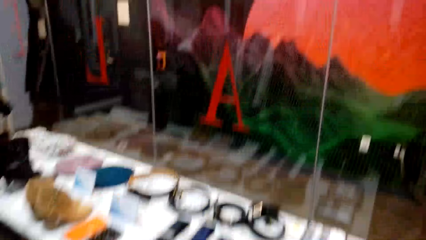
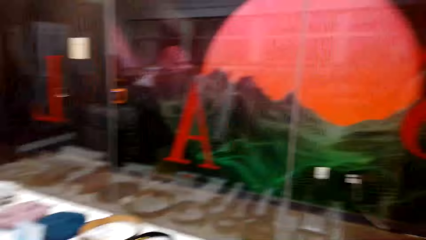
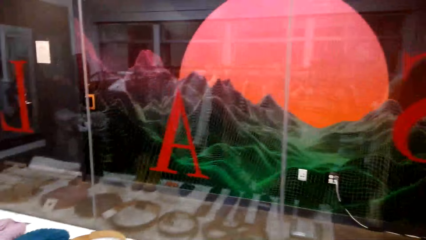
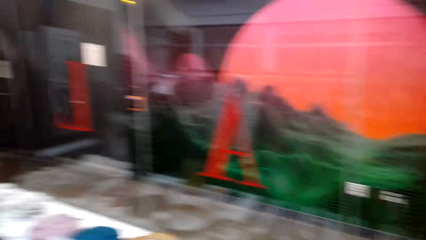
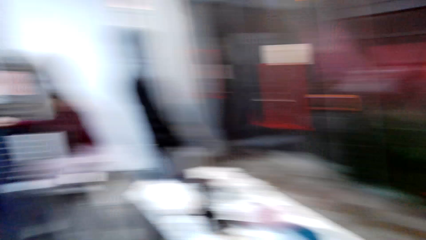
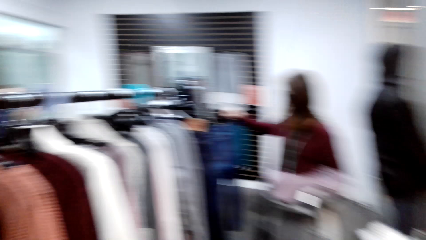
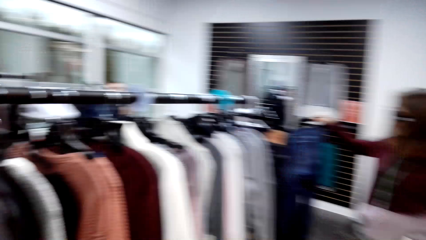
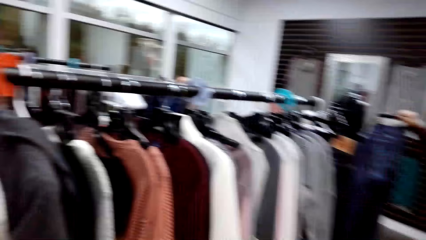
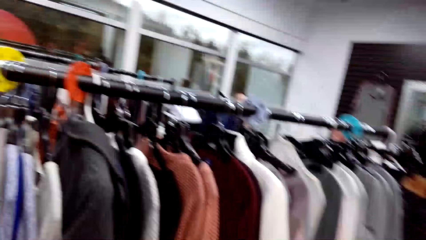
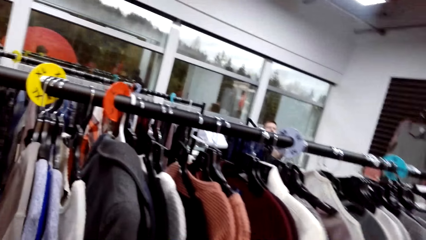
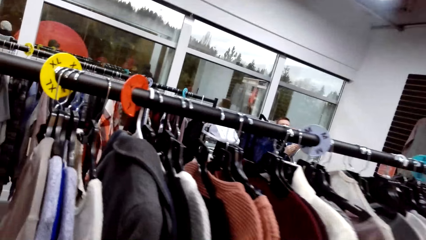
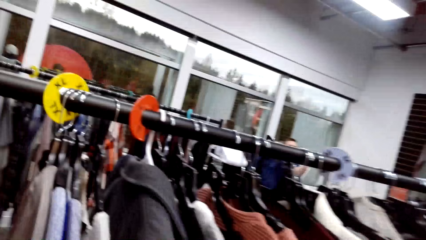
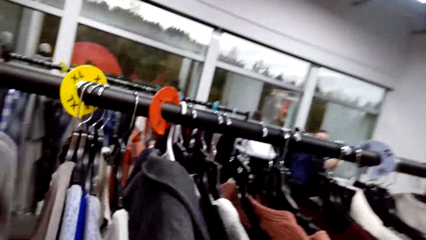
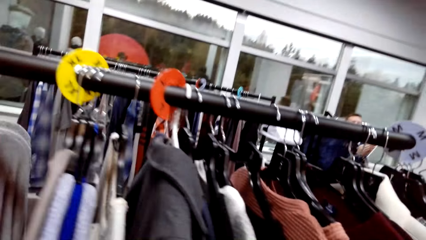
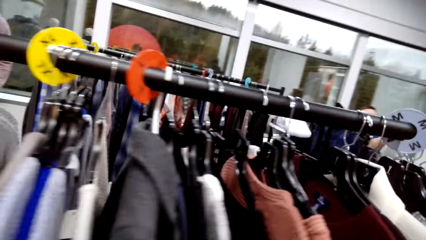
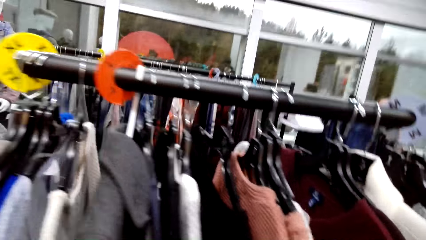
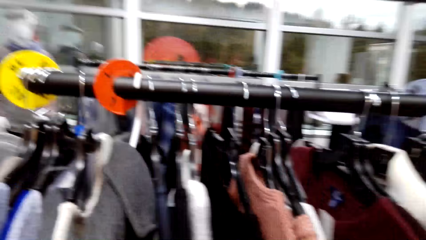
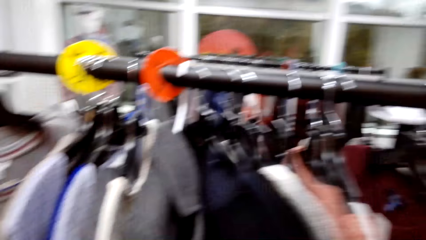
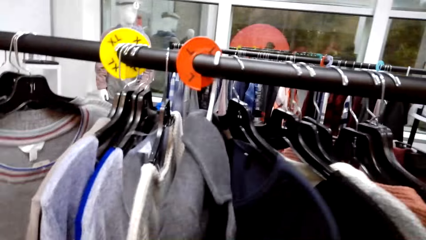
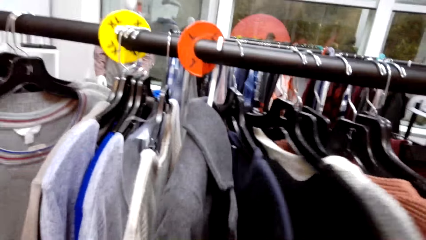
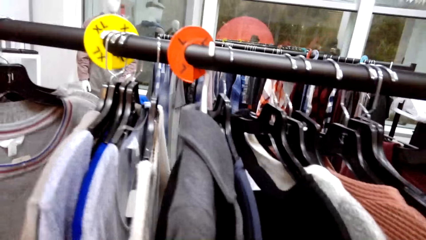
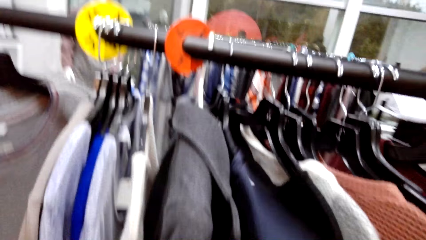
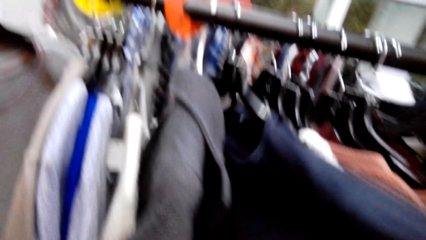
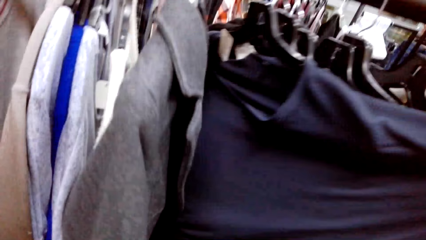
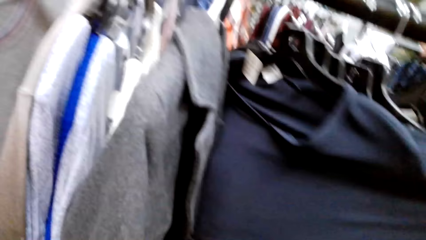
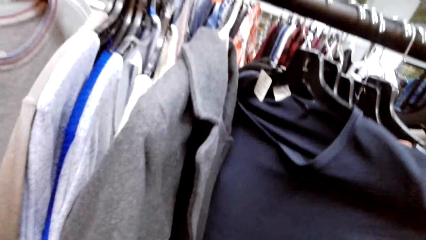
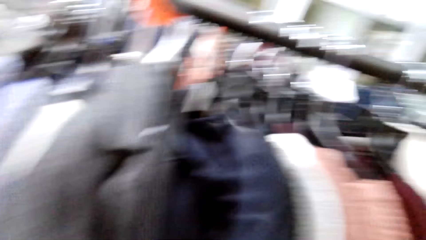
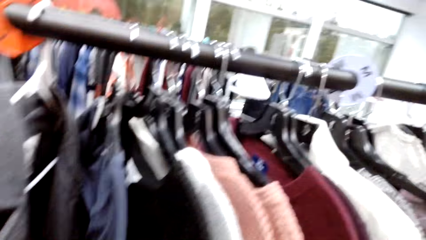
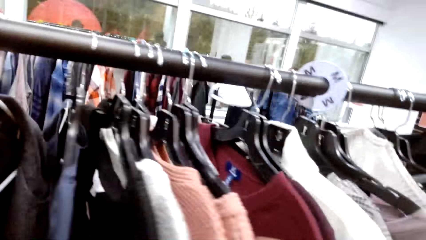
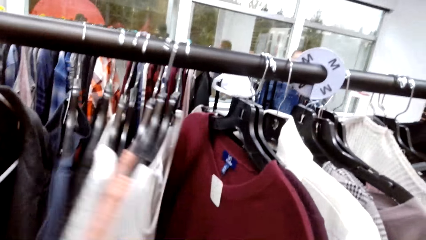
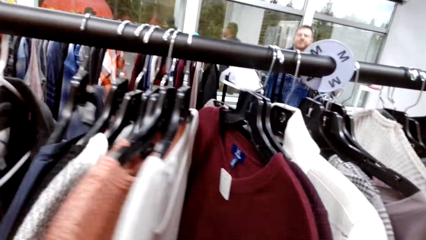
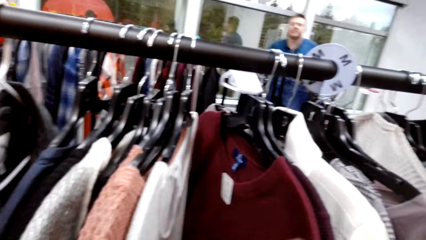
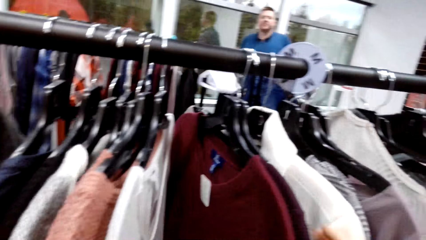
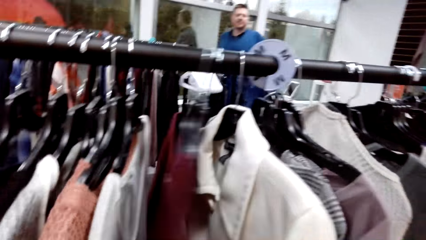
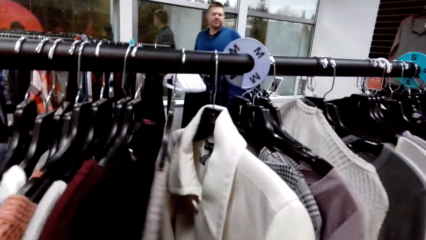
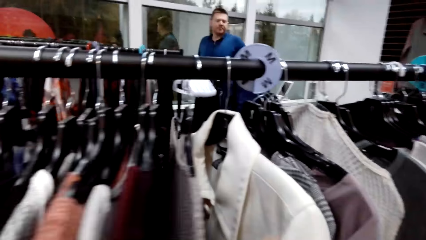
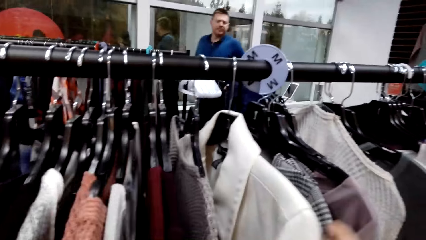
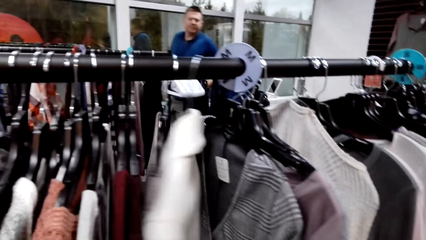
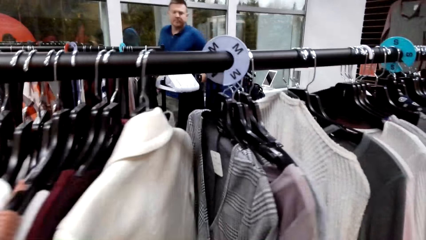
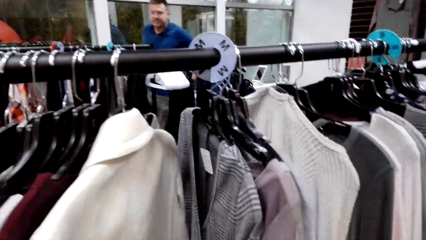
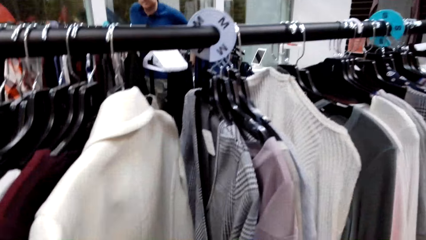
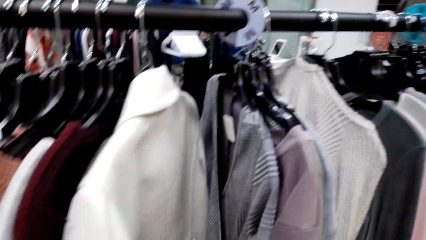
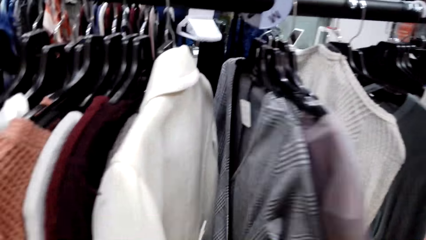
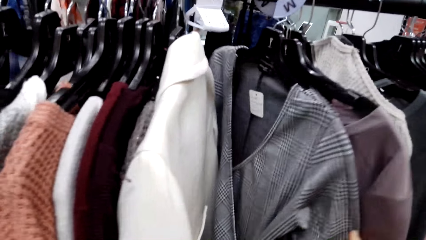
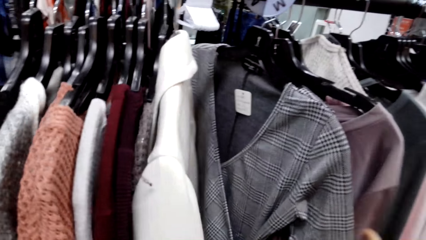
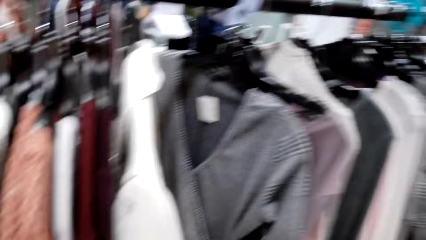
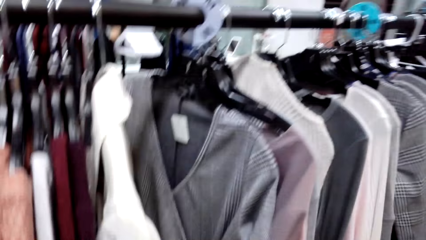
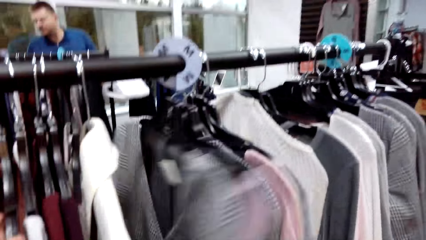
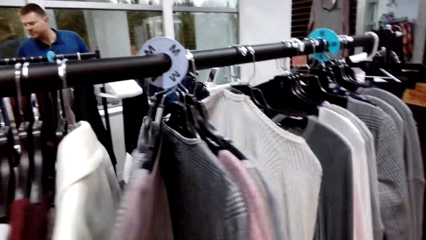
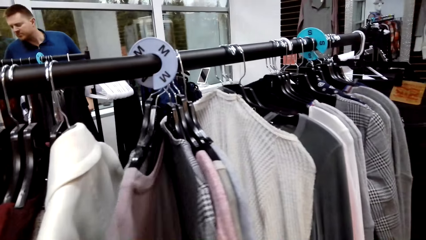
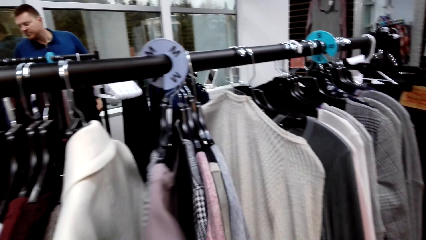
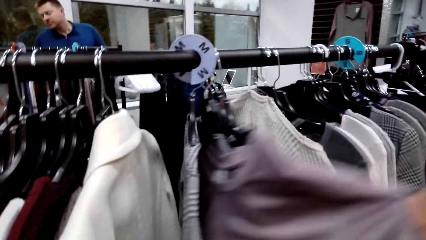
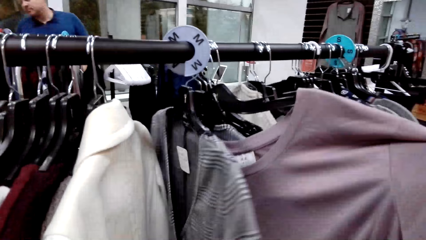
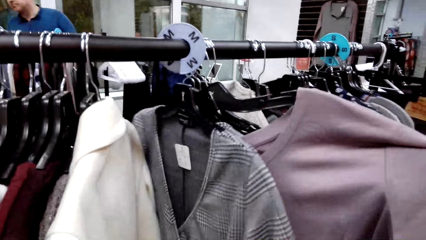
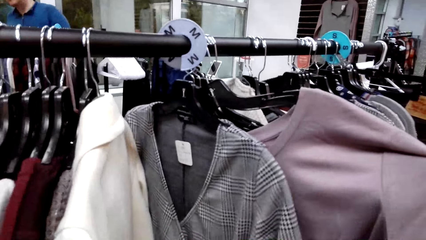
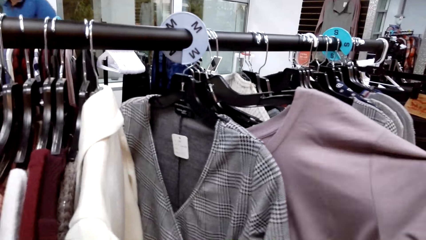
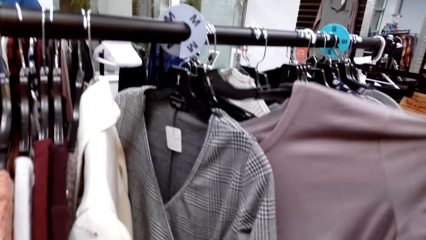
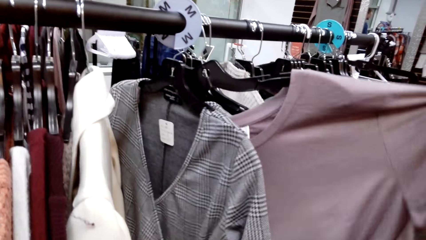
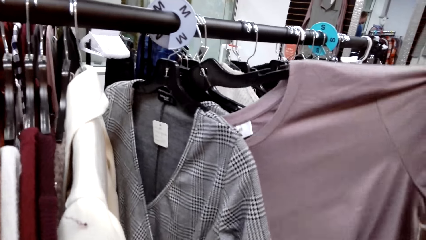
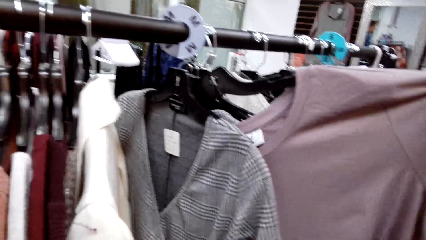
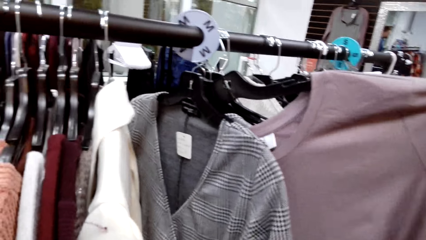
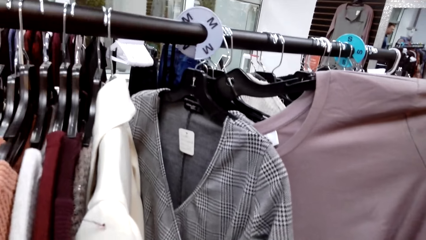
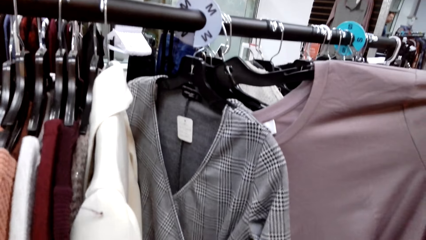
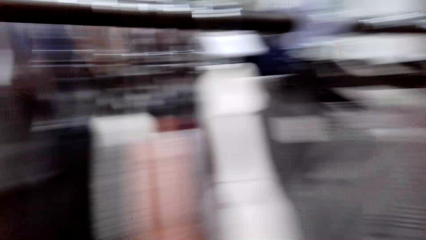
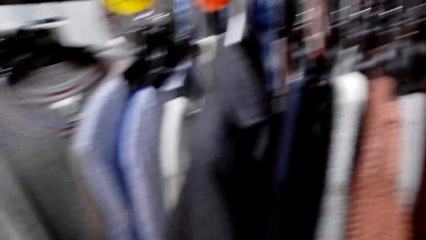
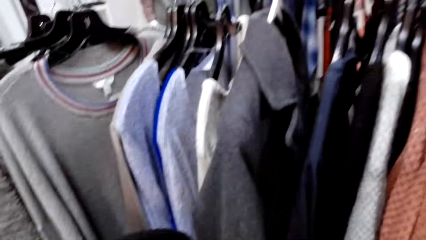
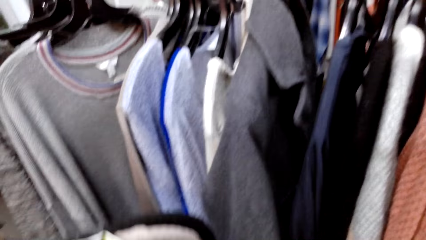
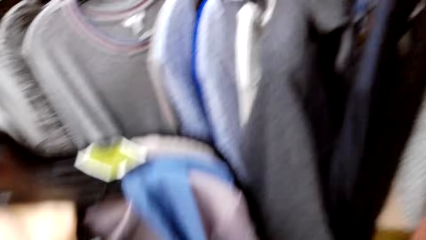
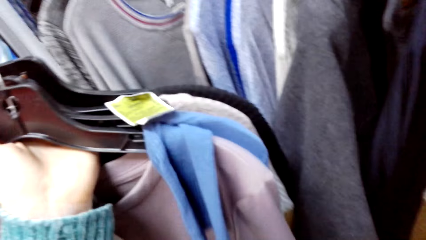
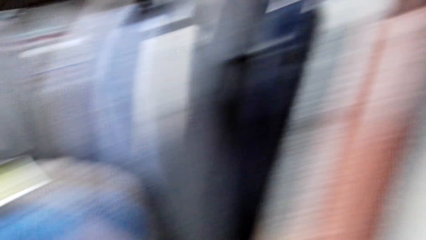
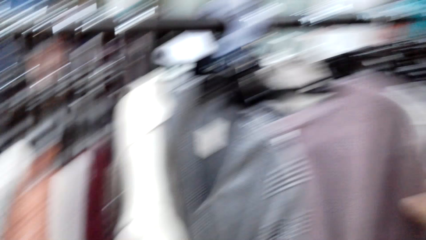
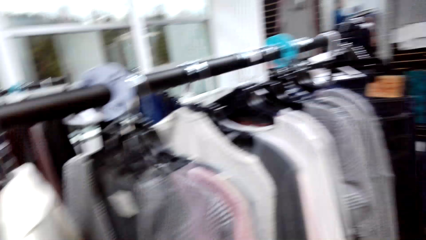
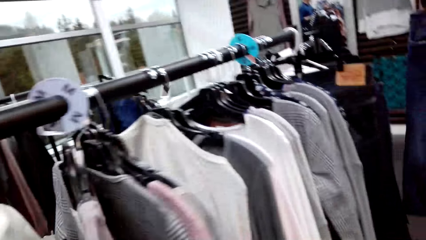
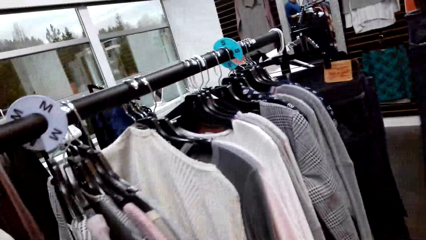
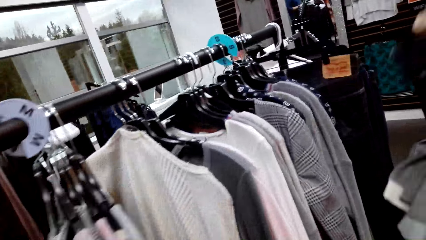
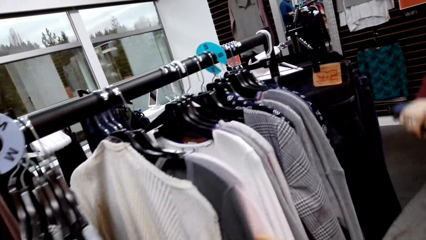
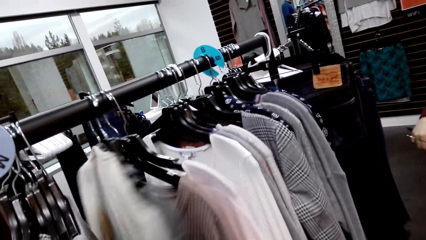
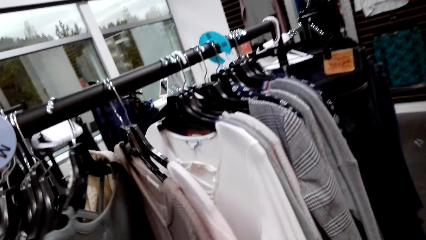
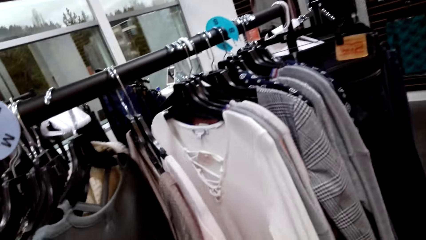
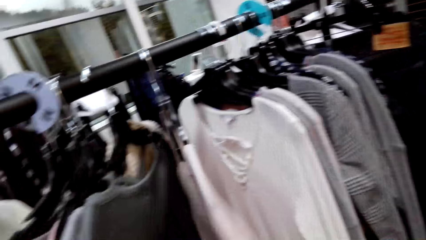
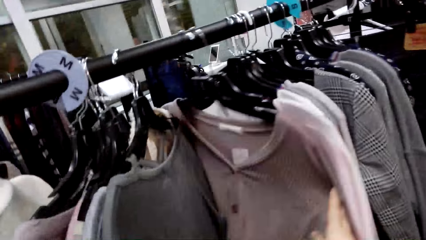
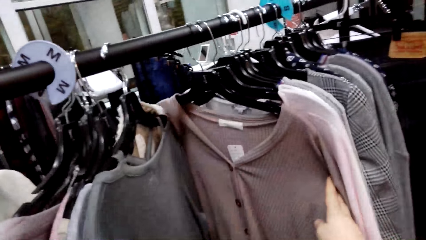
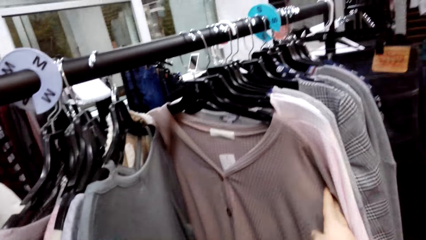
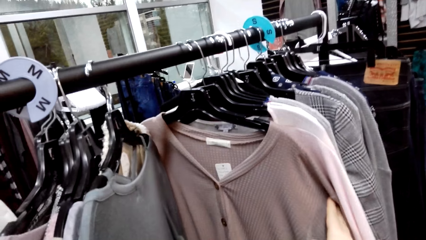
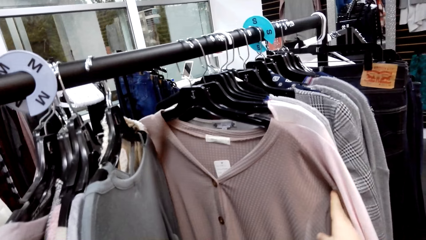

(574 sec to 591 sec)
The camera wearer checks the sweatshirt. They look around the store. They check the sweatshirt.
